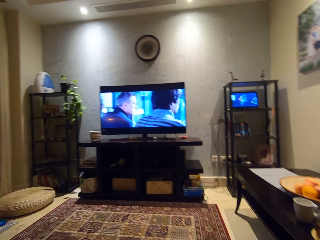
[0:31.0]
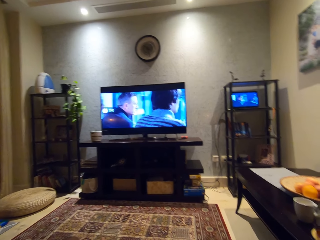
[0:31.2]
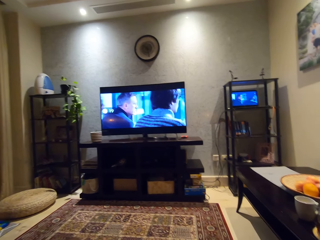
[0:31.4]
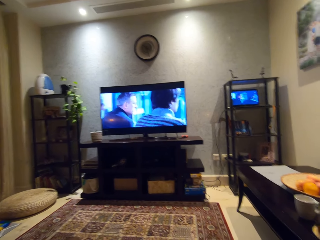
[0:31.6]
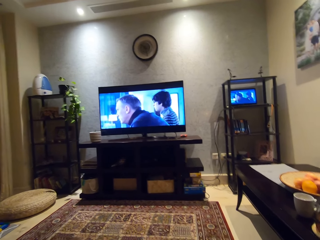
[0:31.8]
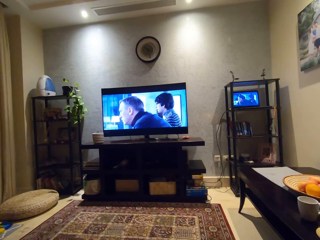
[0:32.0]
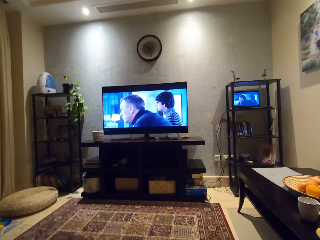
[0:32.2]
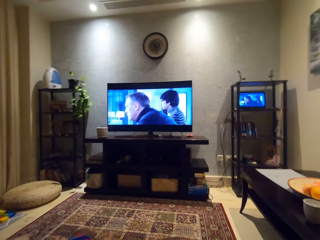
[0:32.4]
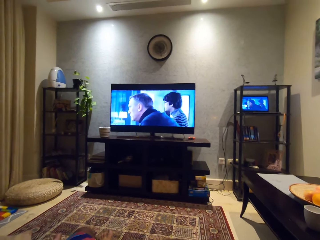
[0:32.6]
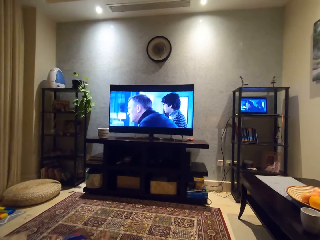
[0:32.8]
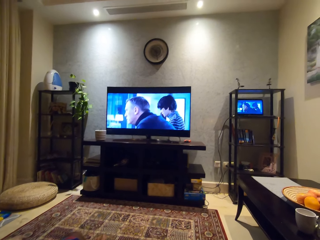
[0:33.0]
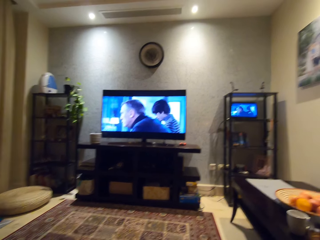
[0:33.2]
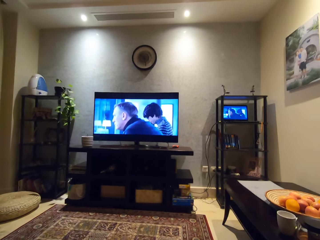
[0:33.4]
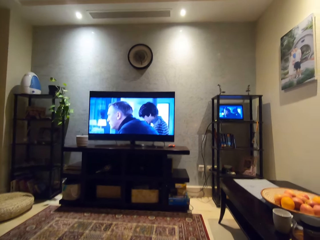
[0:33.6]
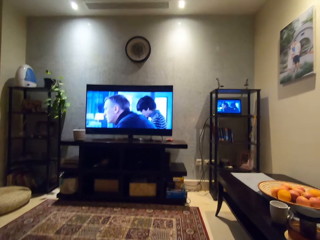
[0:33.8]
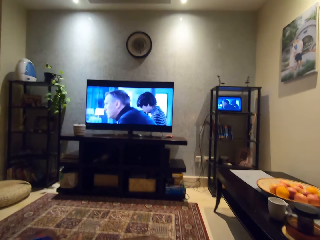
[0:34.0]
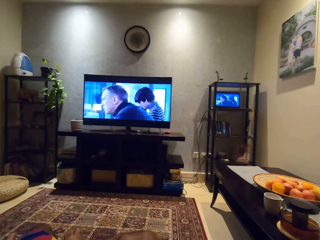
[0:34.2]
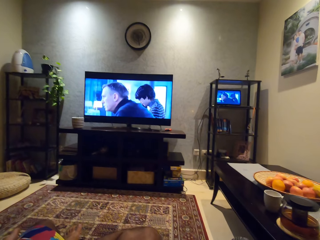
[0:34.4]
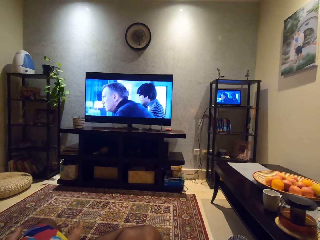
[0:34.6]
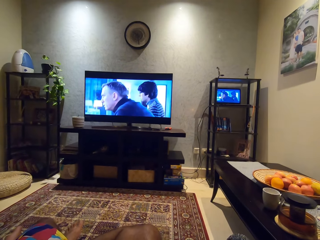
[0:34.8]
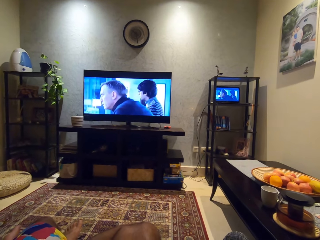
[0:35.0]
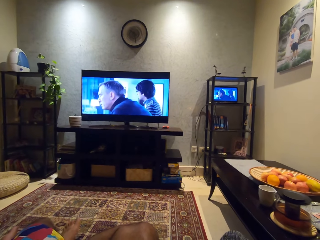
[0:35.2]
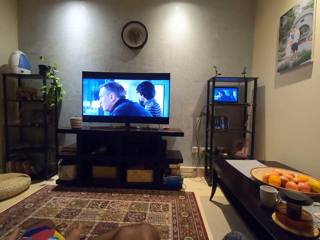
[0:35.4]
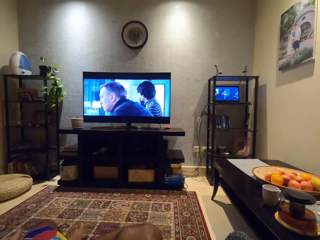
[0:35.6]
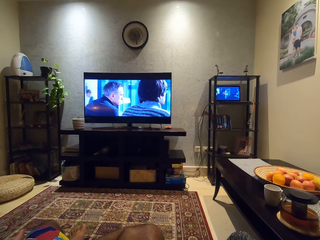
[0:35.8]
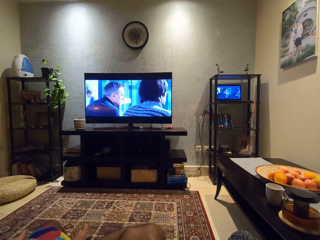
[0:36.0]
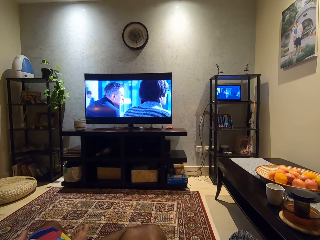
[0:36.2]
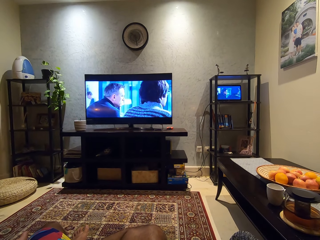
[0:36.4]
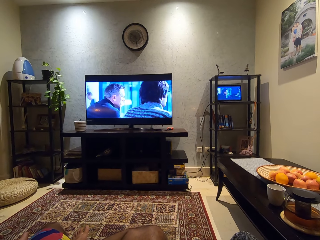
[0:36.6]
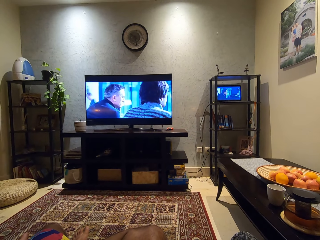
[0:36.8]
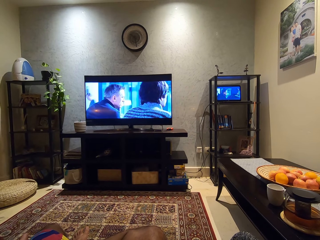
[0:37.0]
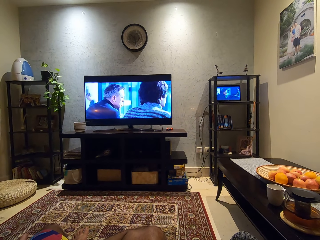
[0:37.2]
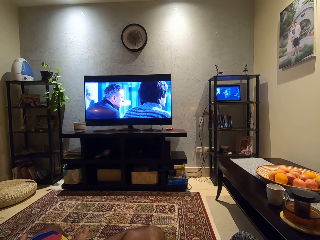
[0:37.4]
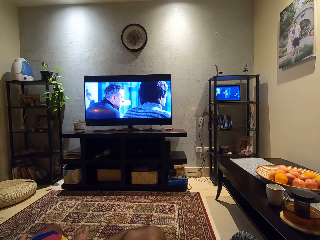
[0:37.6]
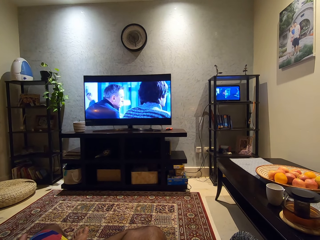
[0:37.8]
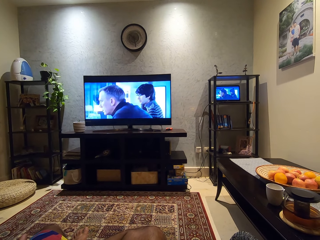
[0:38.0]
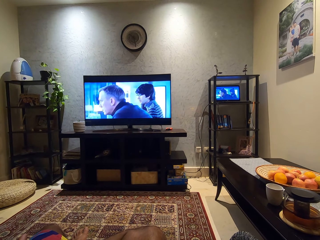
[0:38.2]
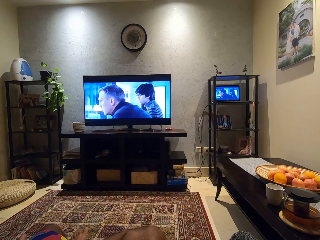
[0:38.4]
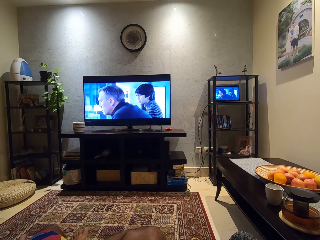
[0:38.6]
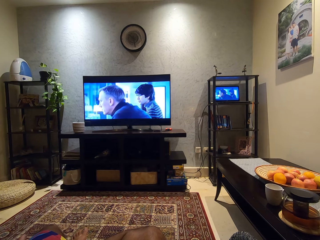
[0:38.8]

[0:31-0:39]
The camera wearer moves his hand. He watches a movie.

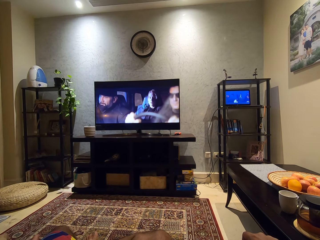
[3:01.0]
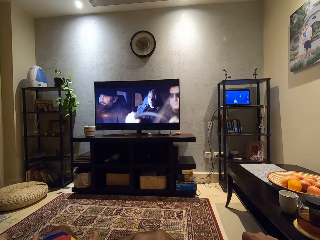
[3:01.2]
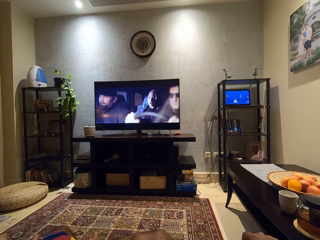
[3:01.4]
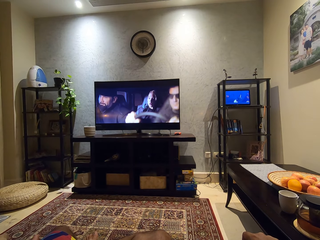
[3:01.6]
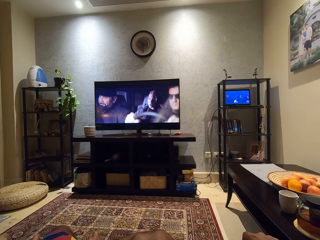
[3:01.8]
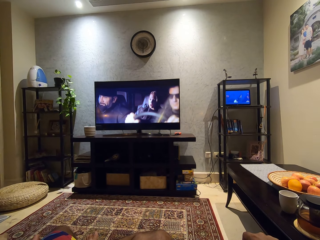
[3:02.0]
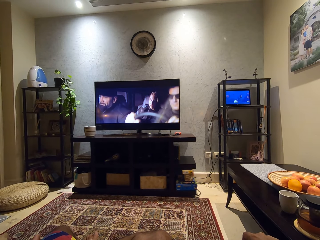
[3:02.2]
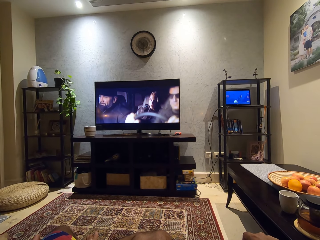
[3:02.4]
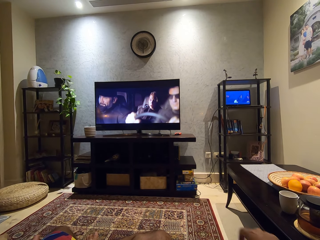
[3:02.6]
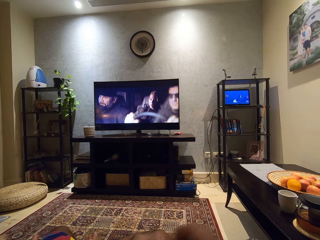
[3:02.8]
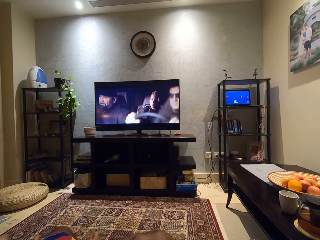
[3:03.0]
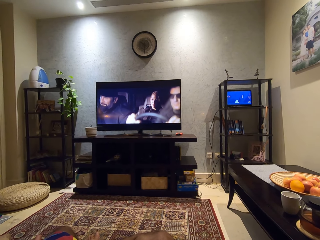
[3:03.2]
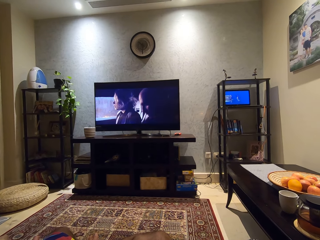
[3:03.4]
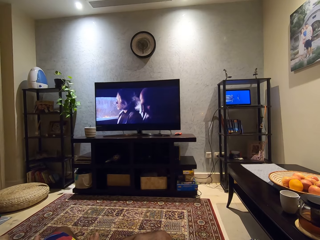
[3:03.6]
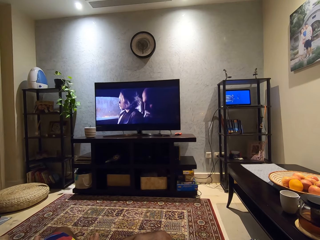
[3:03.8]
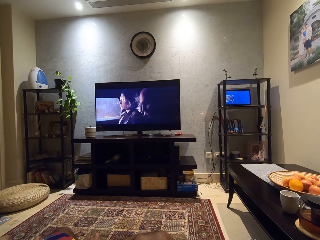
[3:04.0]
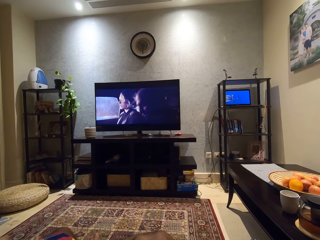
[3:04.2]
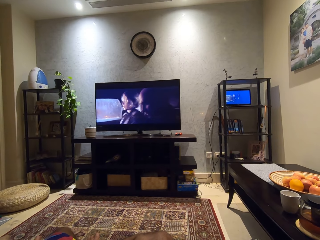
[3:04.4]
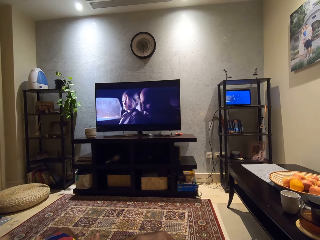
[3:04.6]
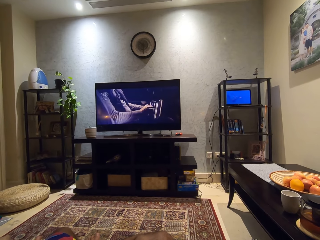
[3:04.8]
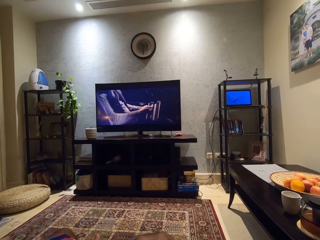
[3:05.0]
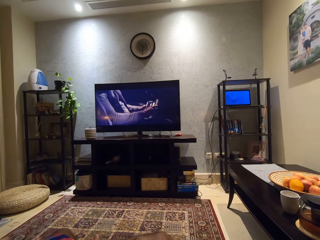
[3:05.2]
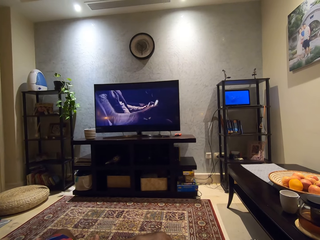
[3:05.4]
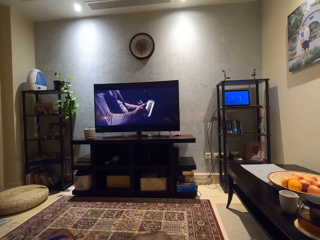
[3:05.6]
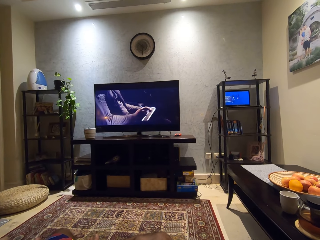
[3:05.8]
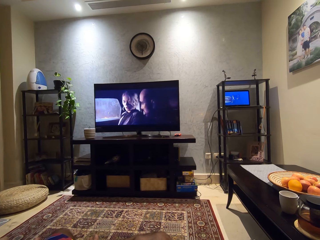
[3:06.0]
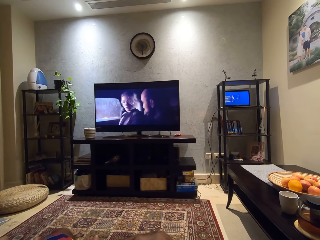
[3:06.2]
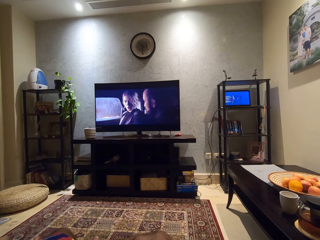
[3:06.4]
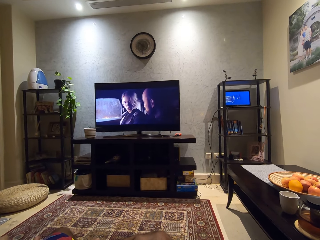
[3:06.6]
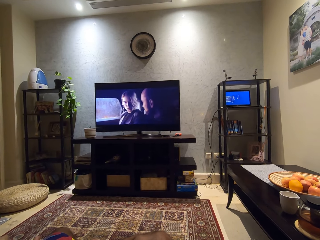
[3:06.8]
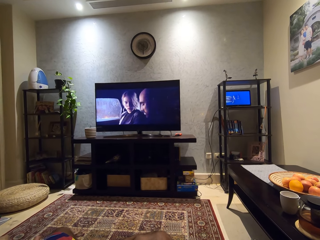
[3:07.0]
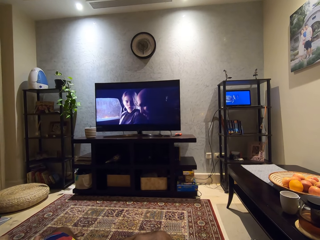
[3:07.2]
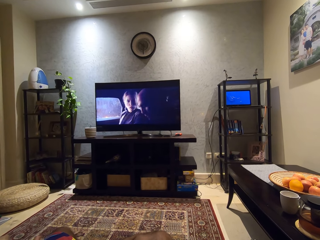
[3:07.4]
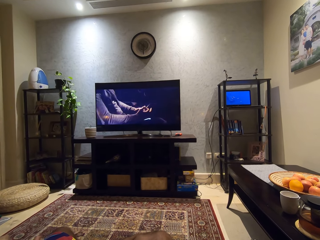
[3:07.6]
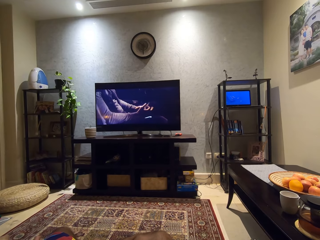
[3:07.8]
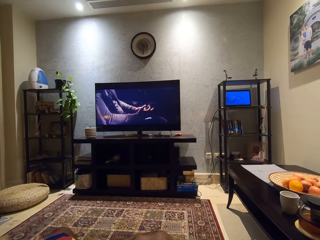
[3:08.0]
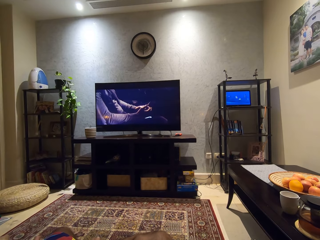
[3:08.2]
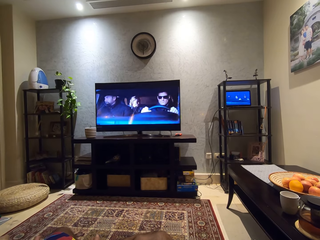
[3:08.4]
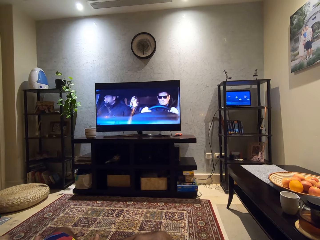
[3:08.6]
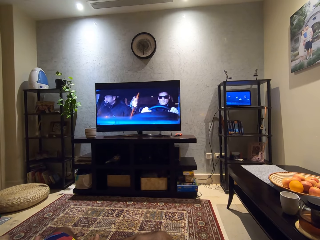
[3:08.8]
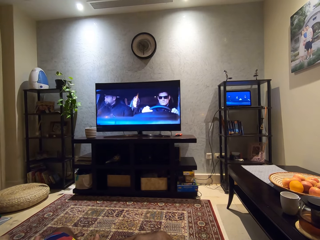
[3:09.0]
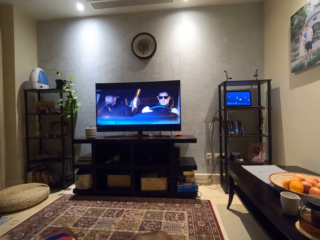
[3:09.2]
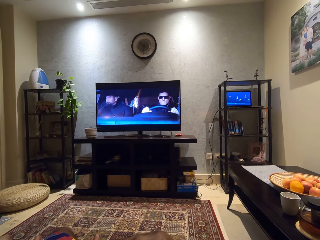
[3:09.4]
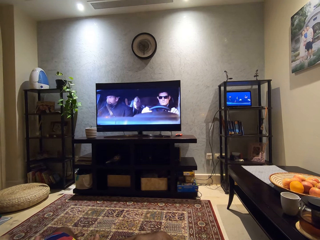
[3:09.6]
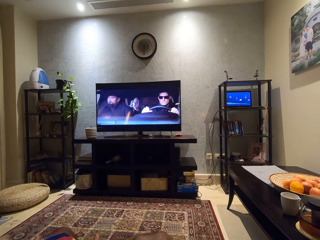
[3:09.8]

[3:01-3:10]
The camera wearer moves his hand. He watches a movie.

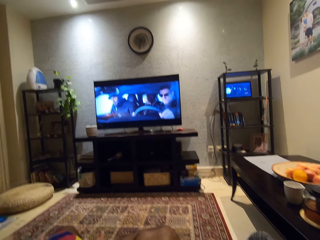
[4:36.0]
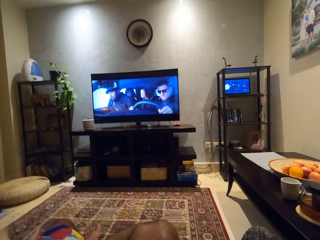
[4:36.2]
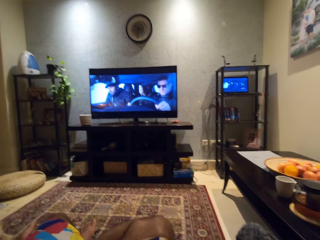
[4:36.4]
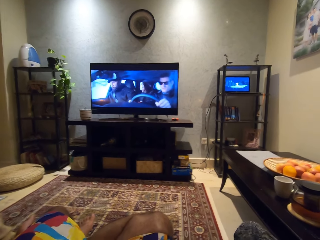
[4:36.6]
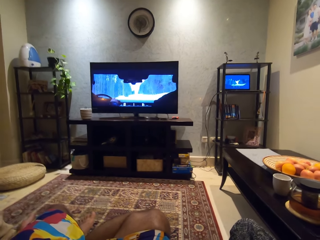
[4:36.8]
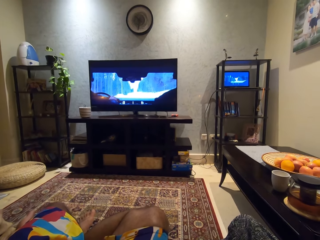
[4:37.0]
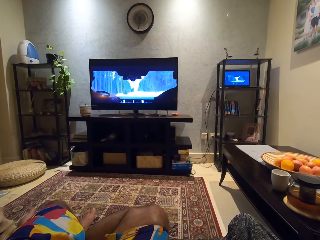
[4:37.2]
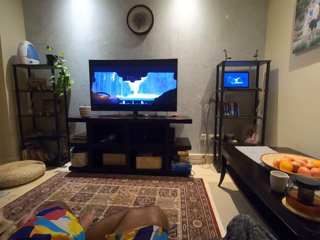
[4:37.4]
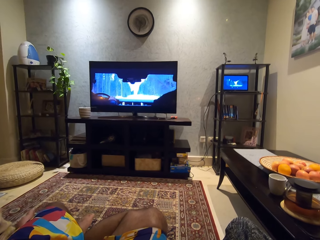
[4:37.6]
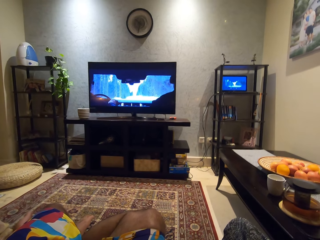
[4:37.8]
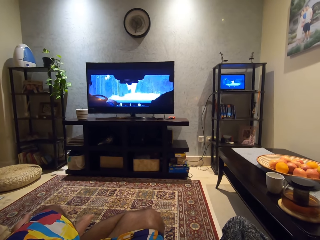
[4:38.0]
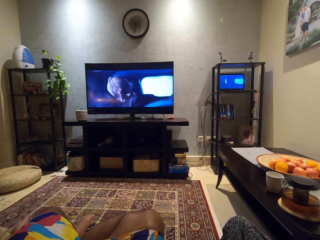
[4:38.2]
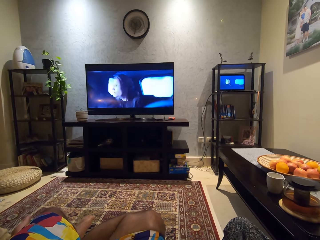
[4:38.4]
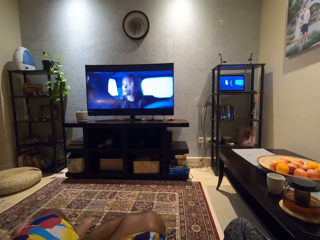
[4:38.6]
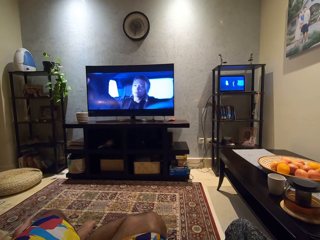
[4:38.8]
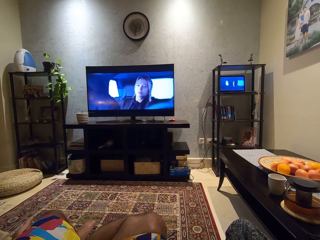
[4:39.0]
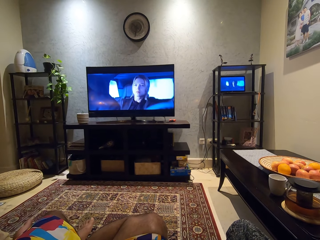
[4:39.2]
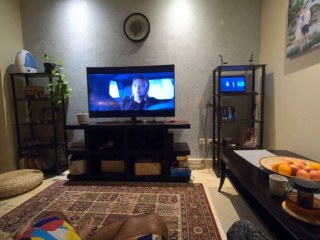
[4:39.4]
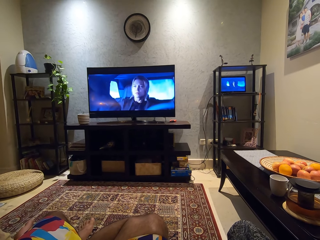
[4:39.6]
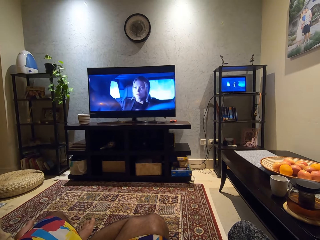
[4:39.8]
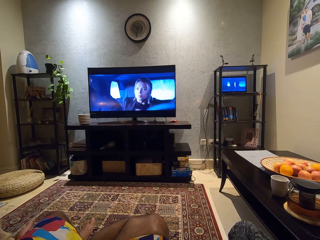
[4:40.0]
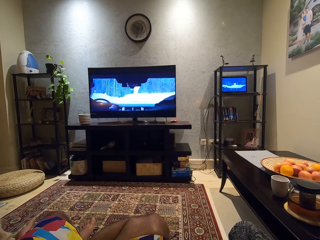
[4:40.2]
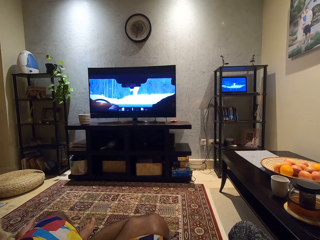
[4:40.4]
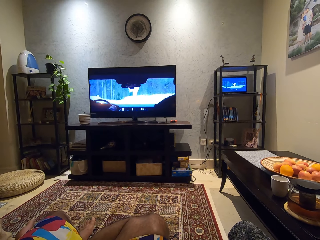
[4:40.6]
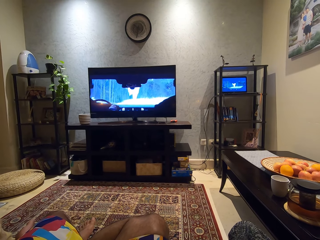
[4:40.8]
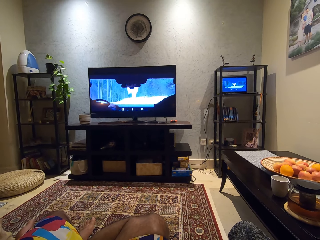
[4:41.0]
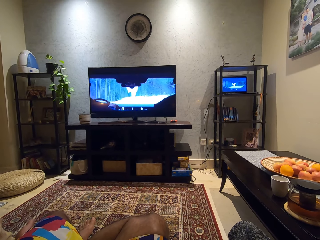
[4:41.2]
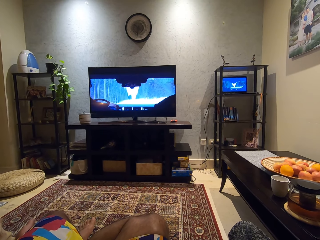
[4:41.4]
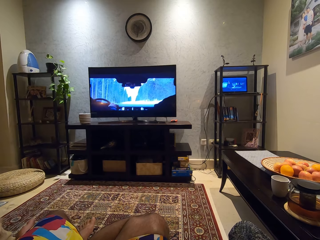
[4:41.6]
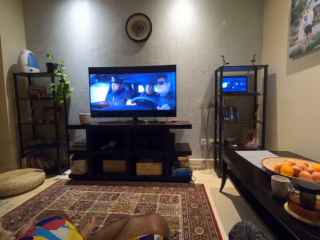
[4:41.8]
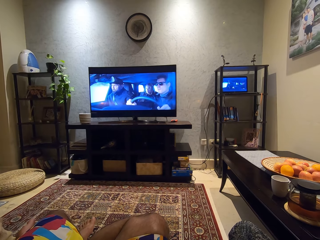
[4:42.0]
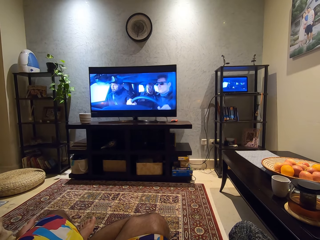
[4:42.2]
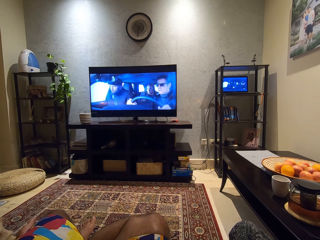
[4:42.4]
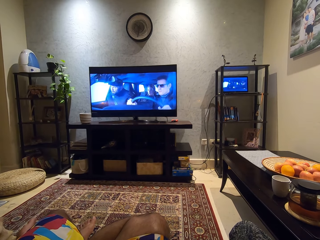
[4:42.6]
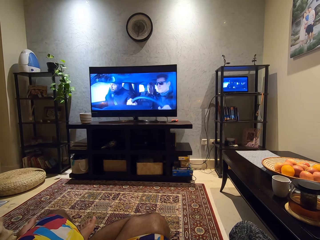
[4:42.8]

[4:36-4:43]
The camera wearer moves his leg.
